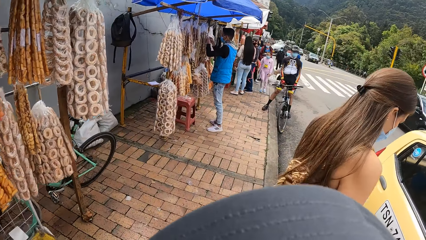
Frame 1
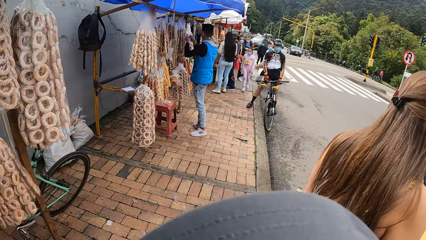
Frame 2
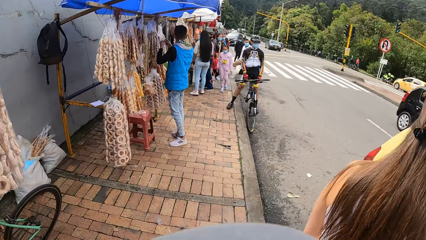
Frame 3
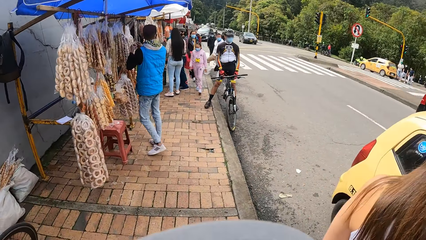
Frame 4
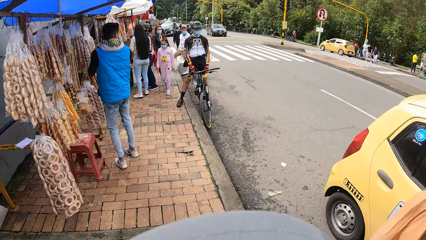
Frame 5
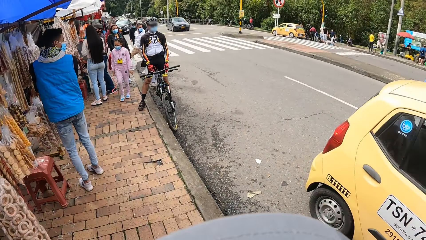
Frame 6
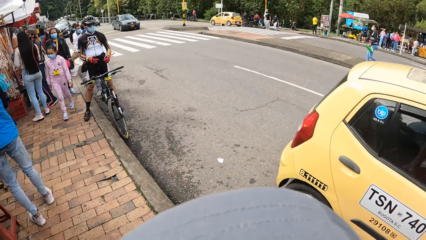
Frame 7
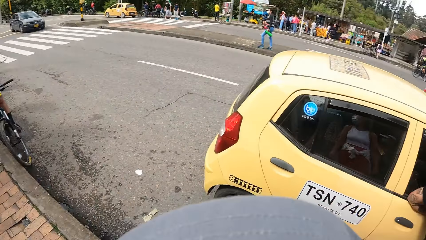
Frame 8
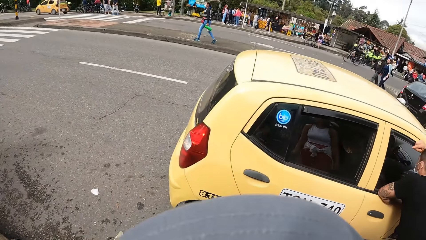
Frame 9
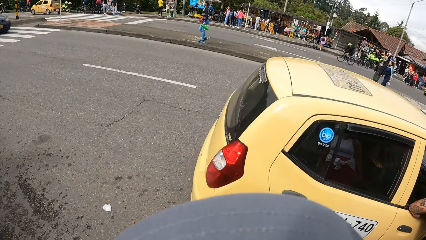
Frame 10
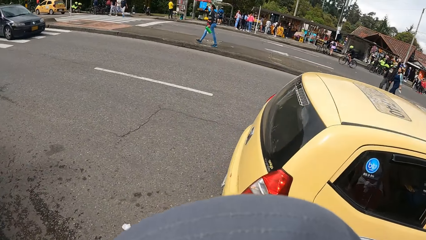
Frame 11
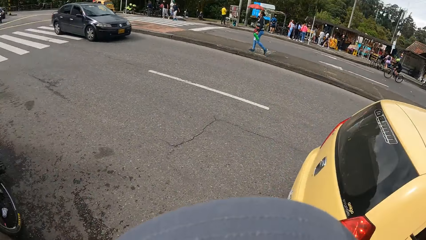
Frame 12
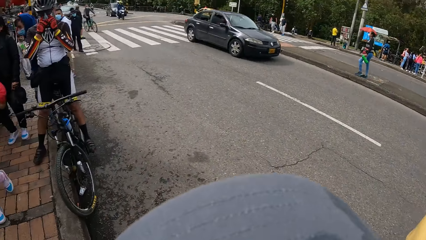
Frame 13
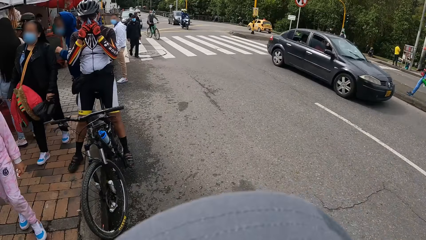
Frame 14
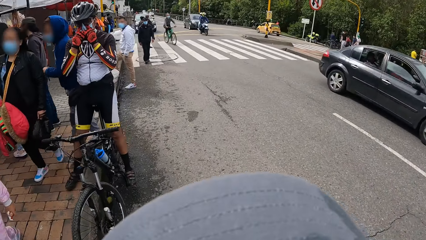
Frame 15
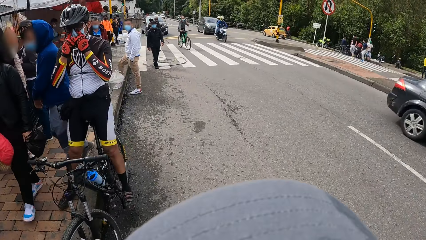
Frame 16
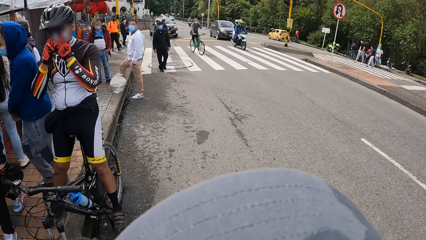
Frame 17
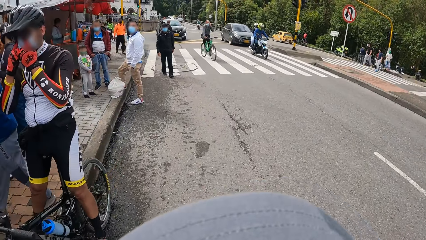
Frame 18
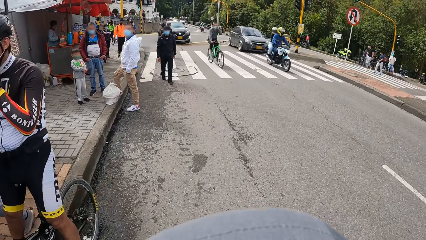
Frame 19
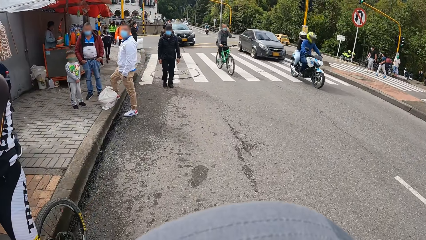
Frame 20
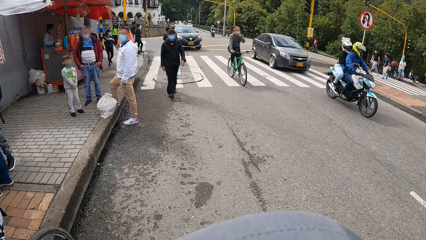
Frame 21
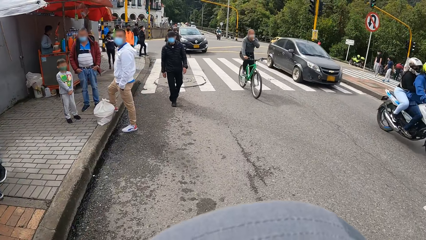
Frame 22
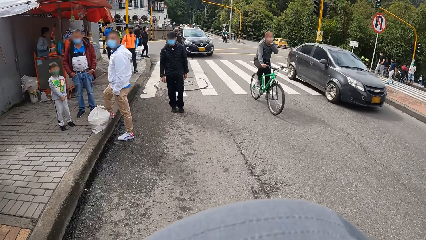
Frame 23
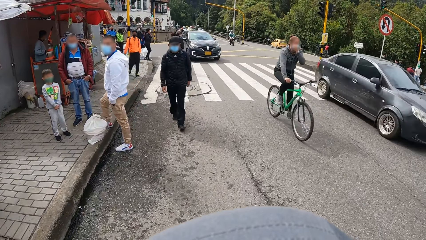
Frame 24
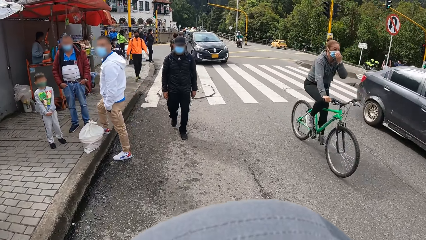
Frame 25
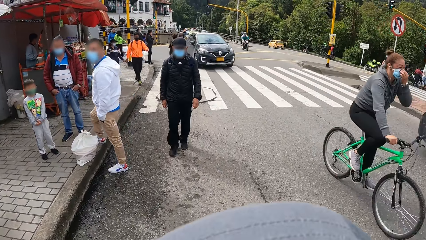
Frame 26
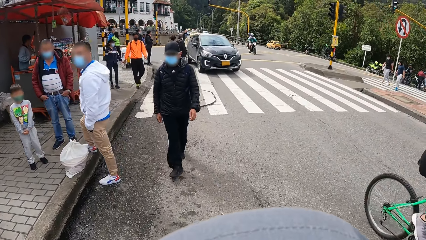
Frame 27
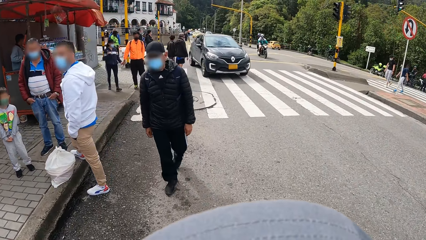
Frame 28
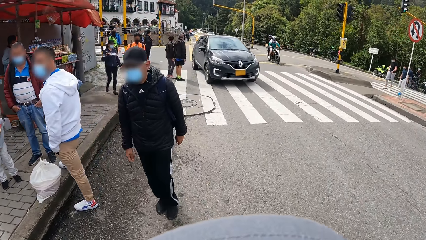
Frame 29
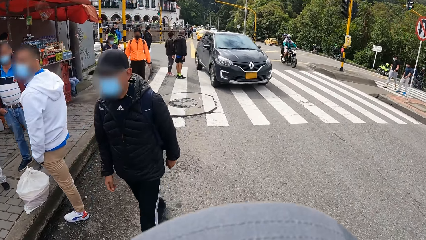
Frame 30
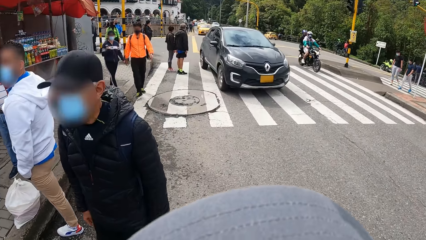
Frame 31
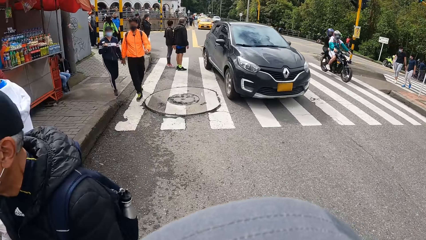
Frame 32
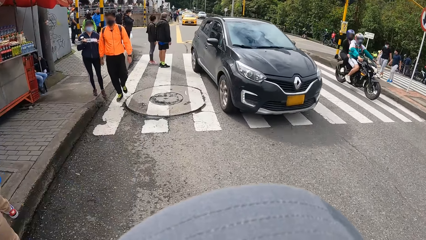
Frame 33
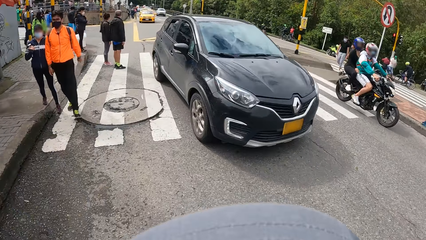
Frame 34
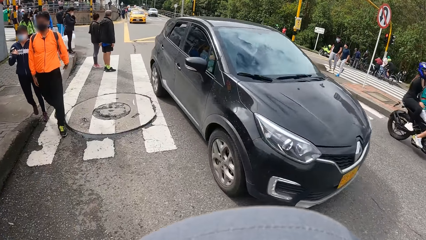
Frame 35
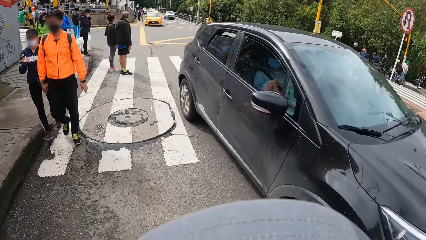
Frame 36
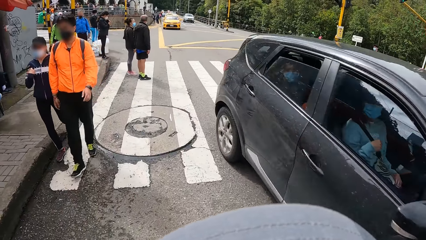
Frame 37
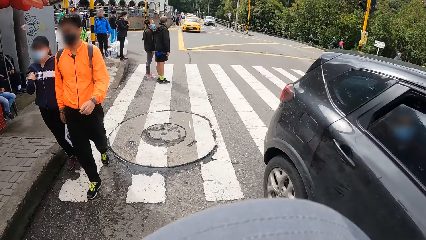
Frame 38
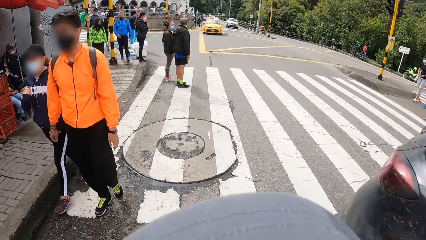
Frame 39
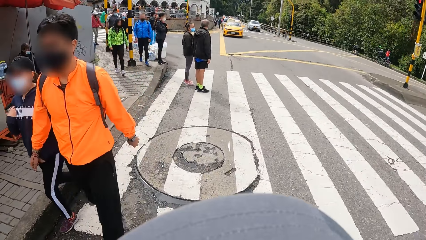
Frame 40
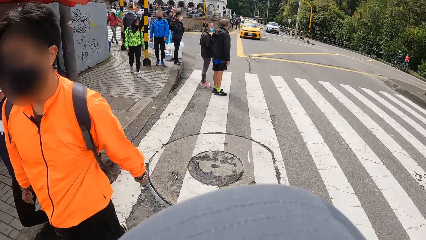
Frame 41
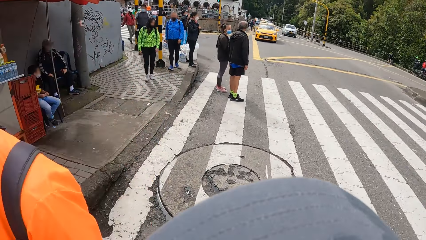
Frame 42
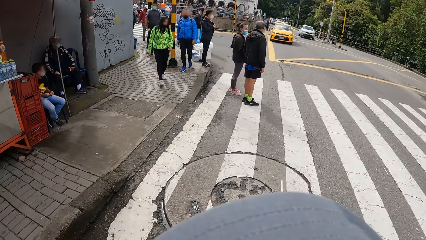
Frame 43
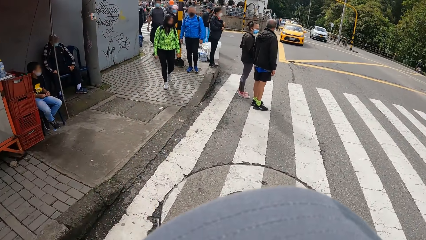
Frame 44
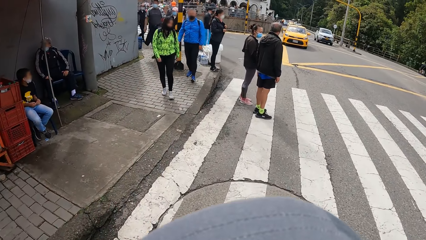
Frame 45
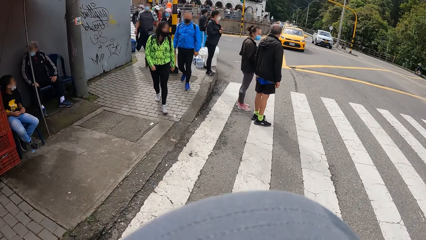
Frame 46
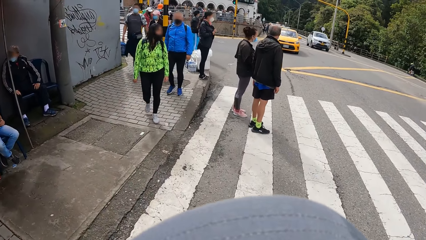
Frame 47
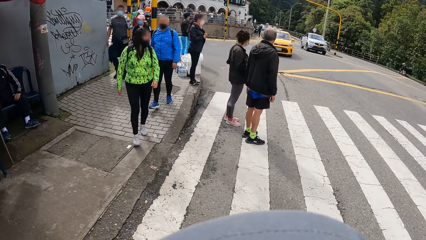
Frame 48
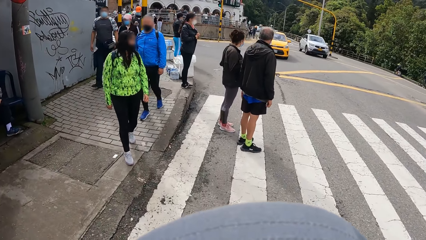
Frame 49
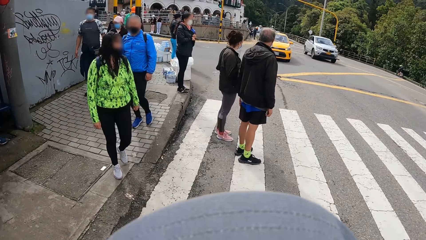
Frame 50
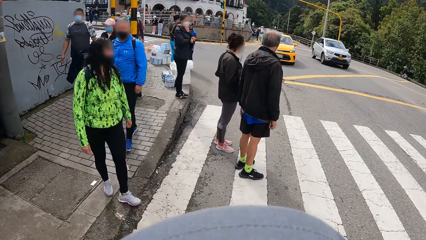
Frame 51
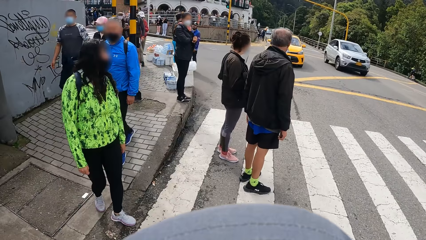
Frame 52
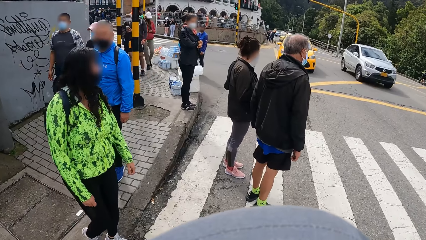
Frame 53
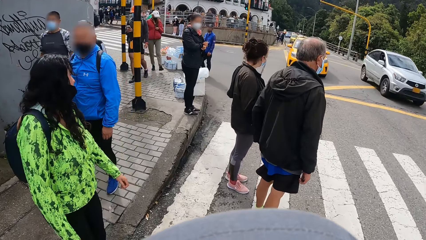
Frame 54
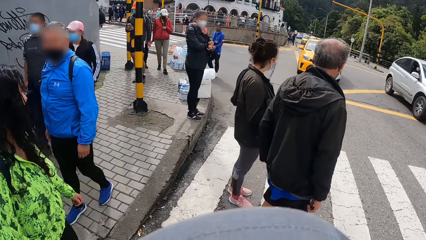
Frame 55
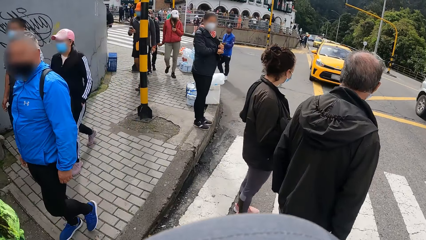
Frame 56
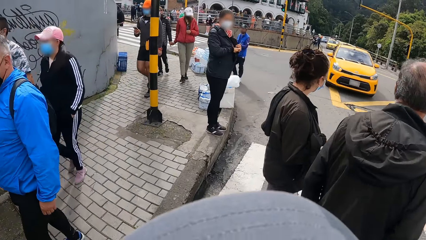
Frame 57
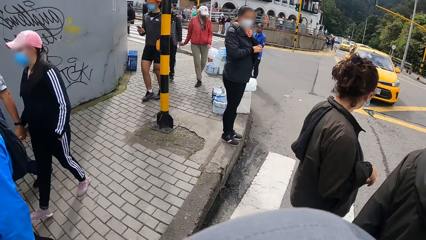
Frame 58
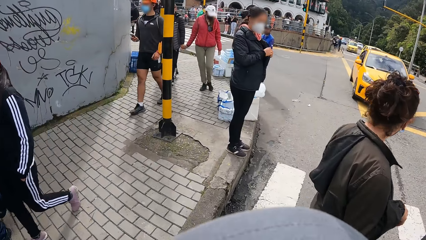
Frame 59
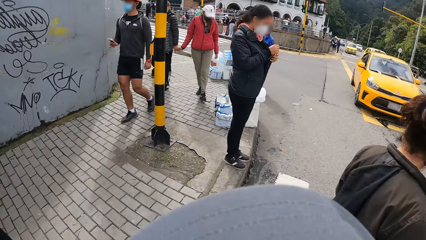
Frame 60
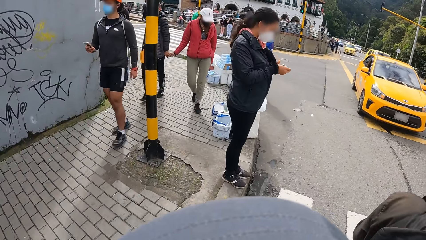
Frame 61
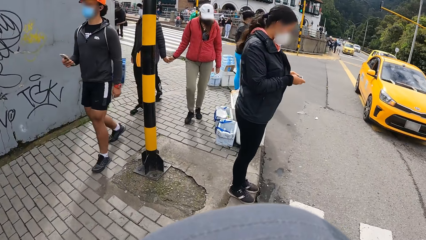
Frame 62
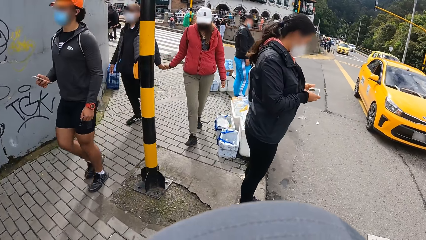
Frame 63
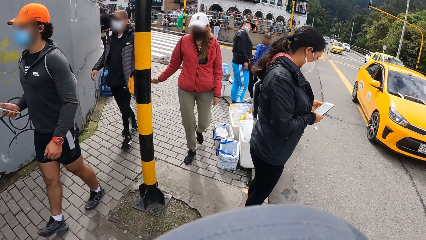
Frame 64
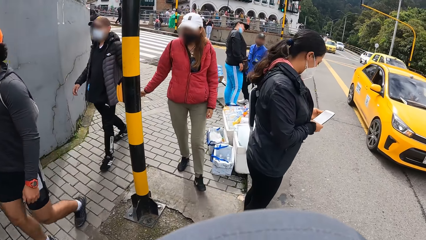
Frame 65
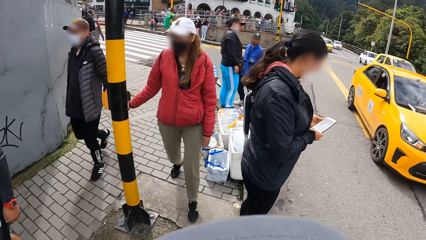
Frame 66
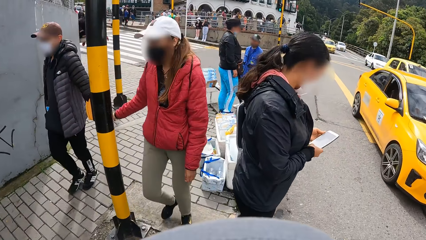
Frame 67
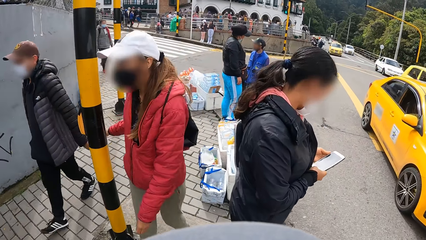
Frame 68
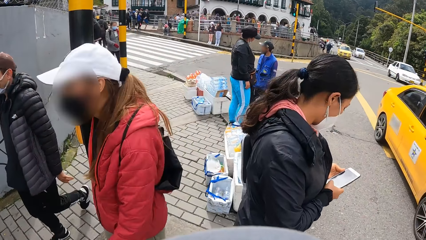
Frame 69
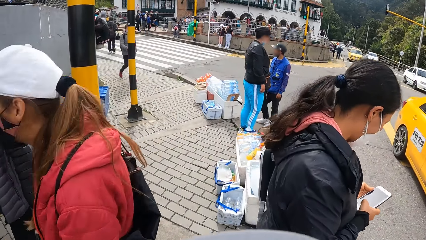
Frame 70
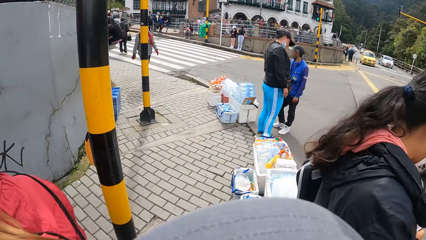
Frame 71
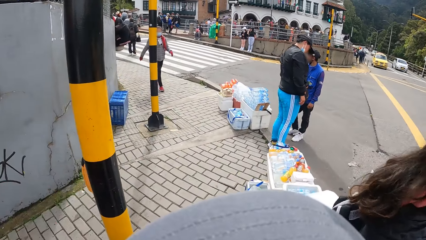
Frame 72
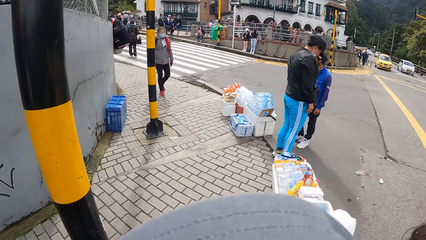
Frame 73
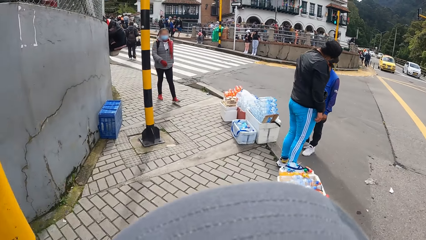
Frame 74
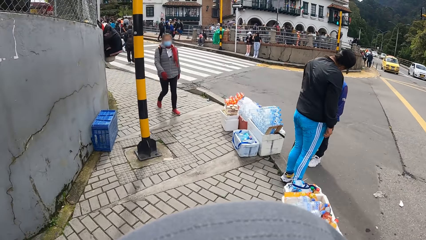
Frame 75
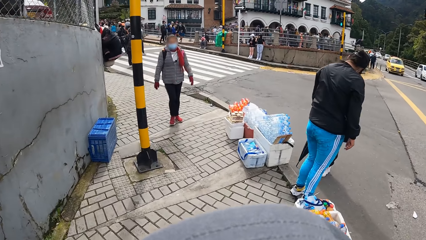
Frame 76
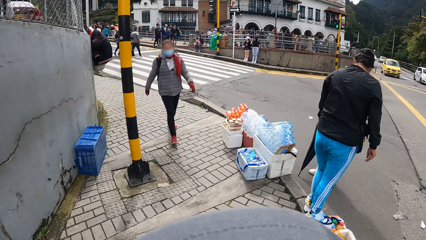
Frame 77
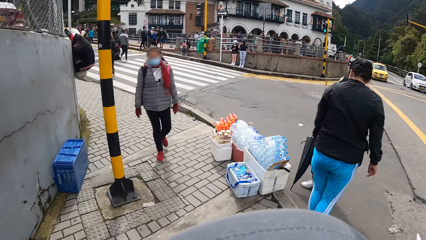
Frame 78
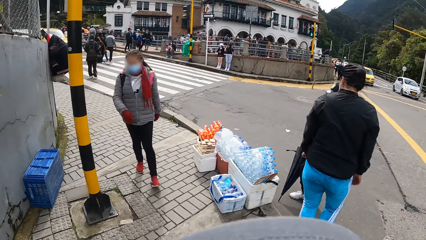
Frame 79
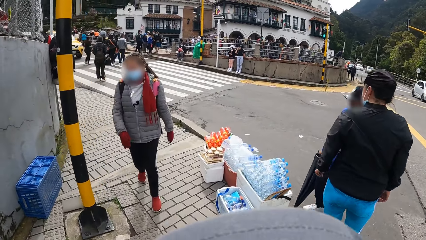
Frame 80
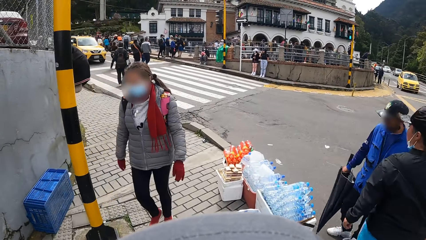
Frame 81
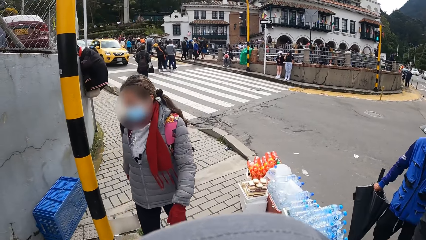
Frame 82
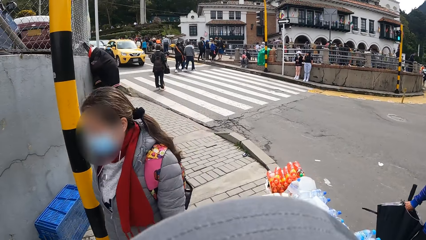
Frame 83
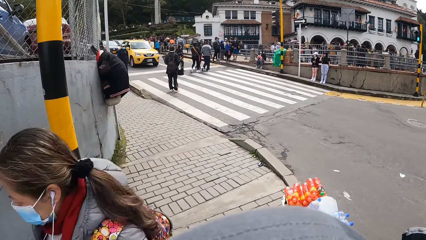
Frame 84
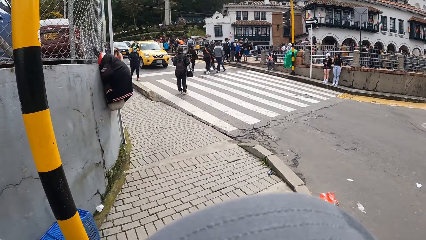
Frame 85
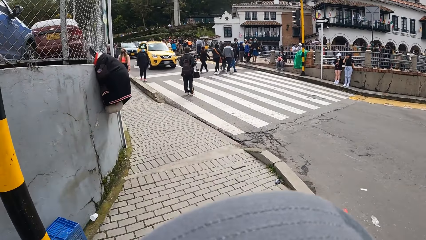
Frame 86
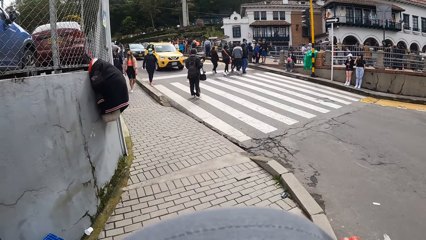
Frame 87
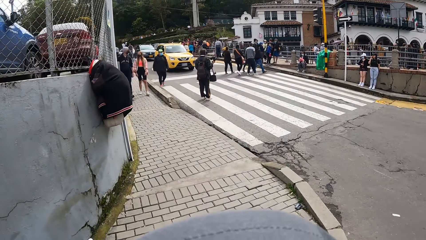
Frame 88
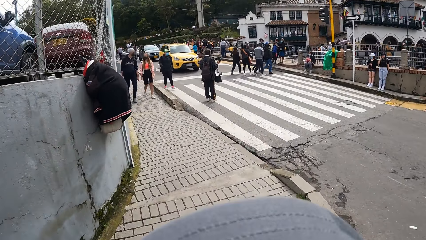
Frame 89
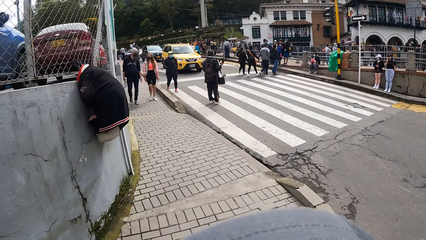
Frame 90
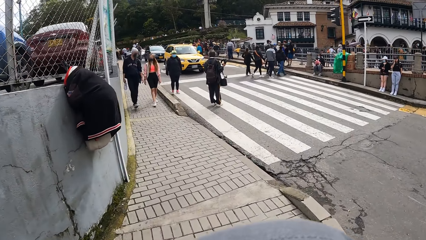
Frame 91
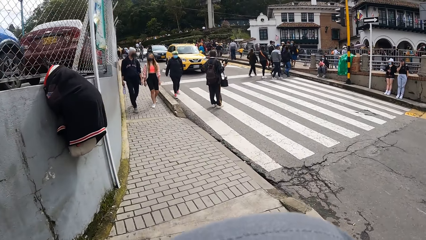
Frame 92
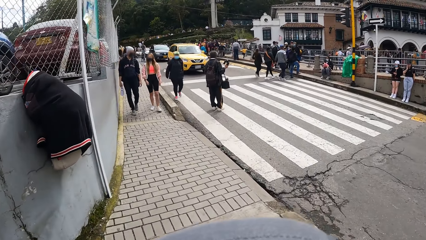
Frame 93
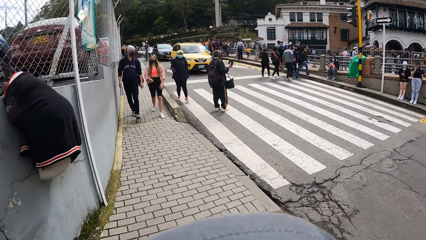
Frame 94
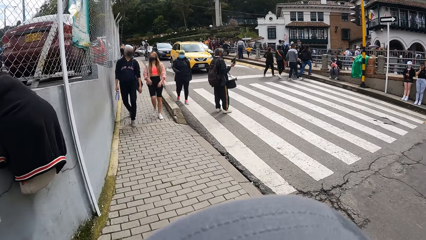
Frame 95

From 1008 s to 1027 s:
The camera wearer walks on the pedestrian walk on the street. They walk on the road in the street. They walk on the pedestrian walk on the street.
